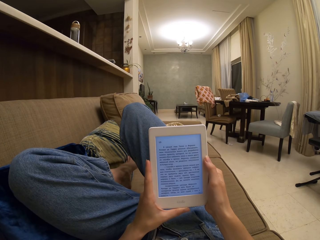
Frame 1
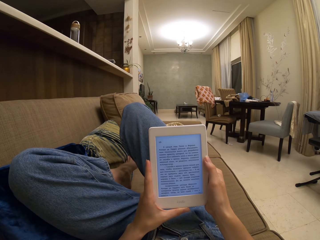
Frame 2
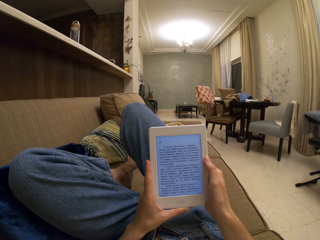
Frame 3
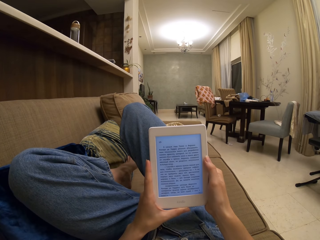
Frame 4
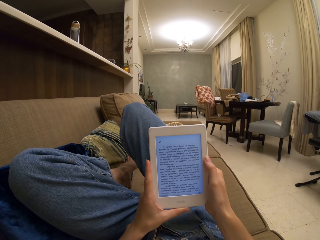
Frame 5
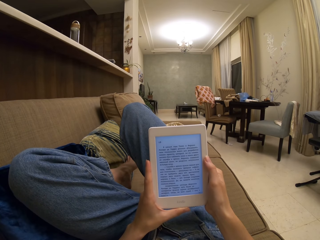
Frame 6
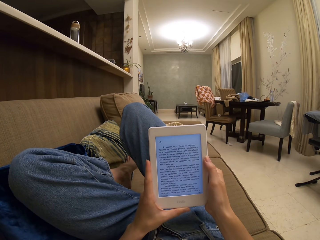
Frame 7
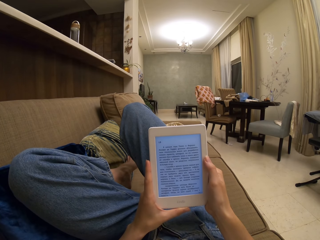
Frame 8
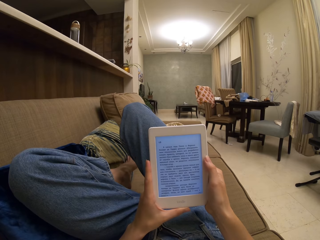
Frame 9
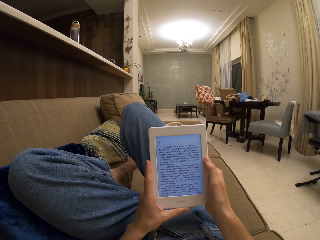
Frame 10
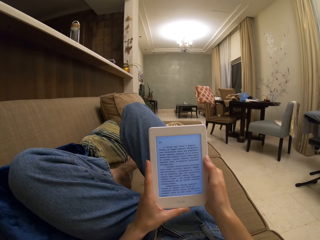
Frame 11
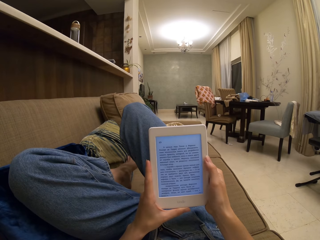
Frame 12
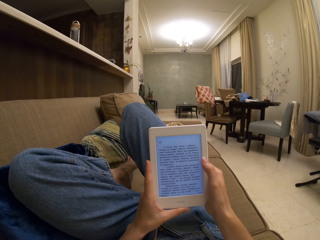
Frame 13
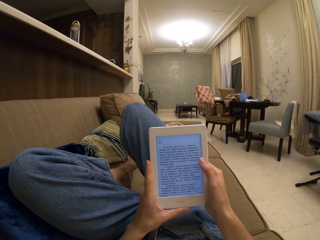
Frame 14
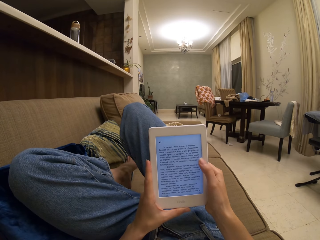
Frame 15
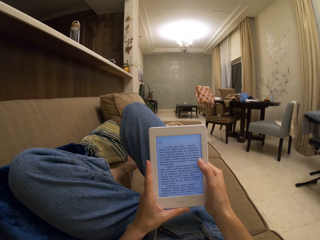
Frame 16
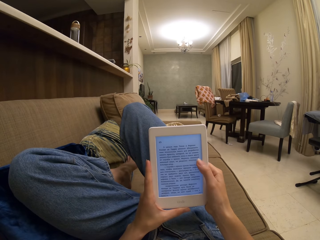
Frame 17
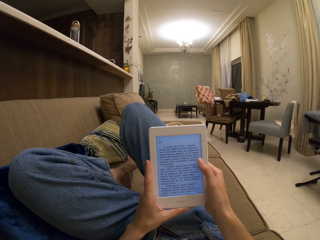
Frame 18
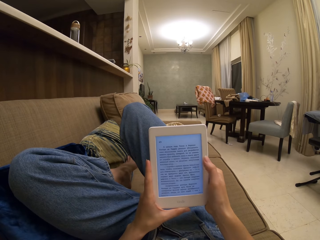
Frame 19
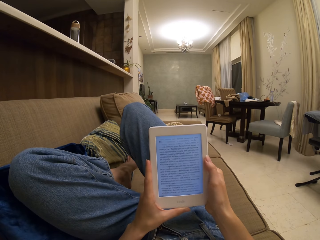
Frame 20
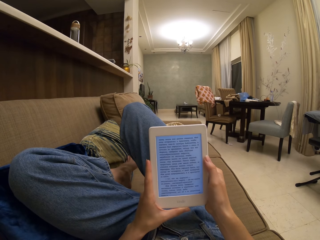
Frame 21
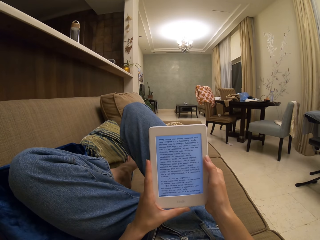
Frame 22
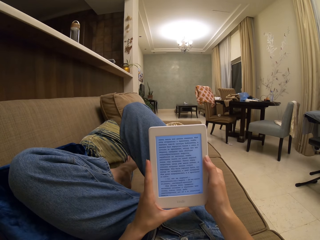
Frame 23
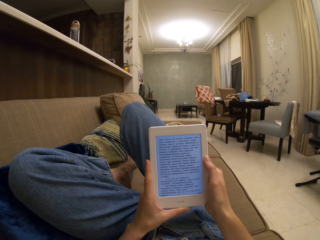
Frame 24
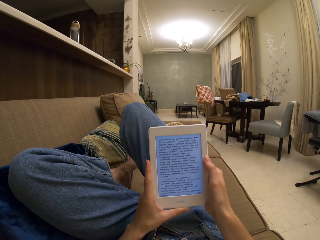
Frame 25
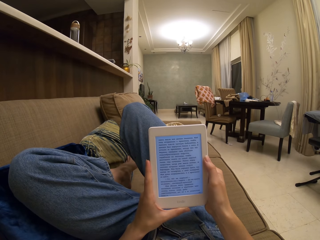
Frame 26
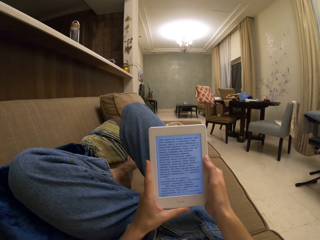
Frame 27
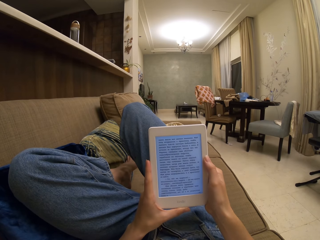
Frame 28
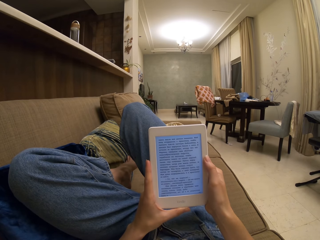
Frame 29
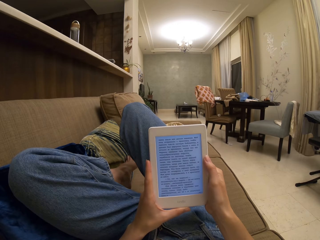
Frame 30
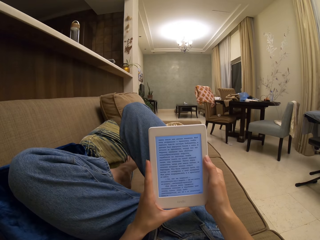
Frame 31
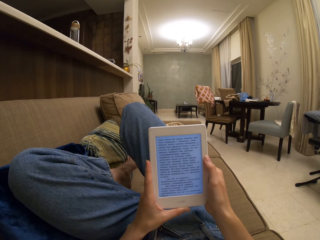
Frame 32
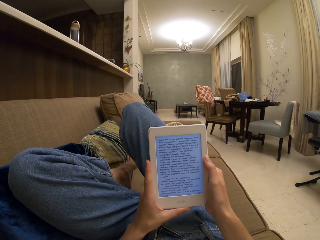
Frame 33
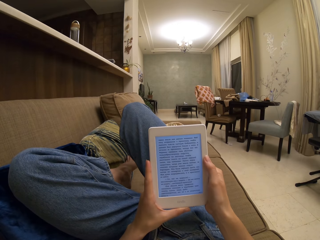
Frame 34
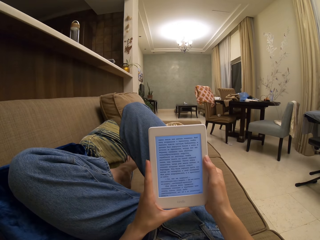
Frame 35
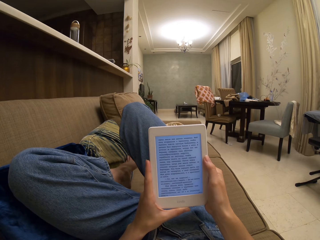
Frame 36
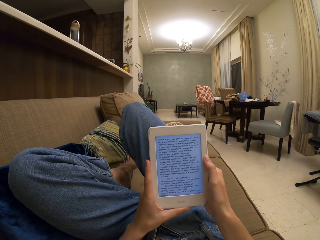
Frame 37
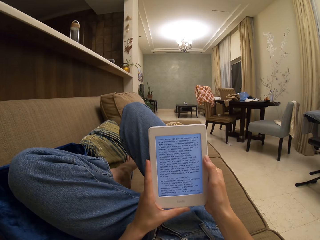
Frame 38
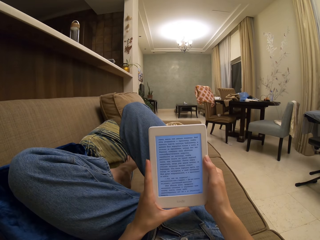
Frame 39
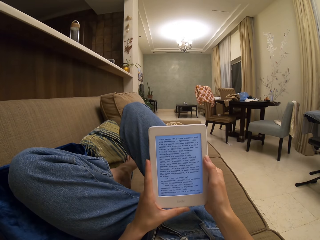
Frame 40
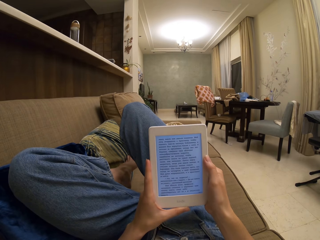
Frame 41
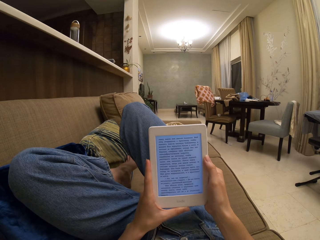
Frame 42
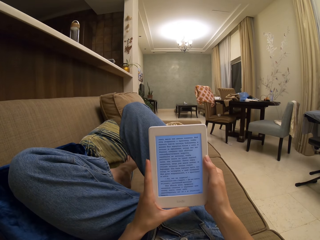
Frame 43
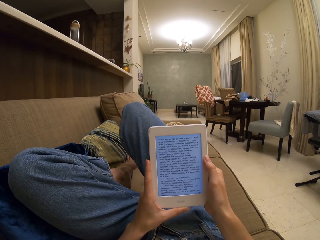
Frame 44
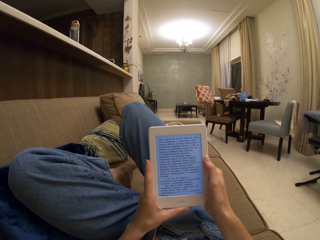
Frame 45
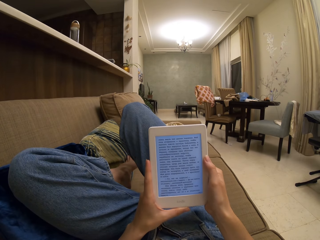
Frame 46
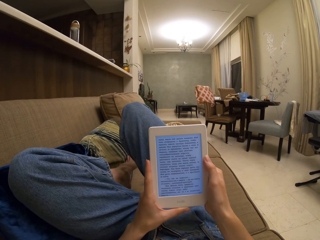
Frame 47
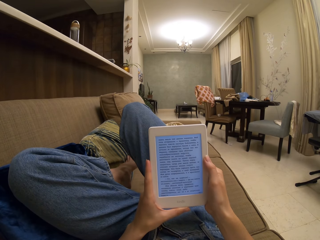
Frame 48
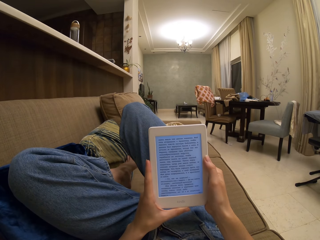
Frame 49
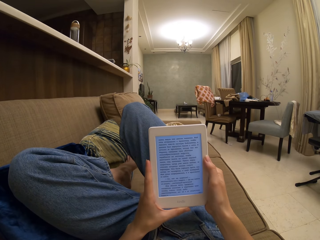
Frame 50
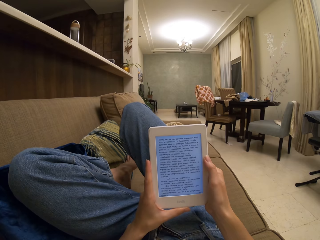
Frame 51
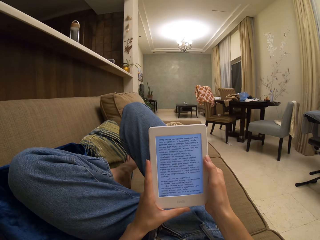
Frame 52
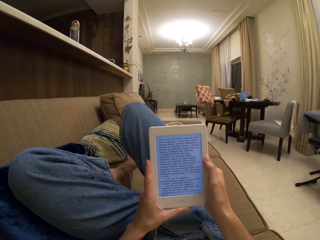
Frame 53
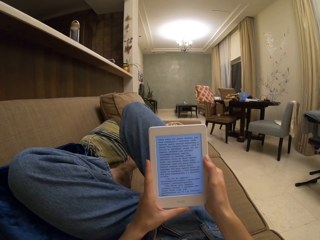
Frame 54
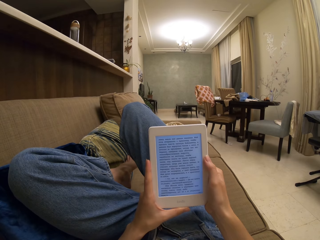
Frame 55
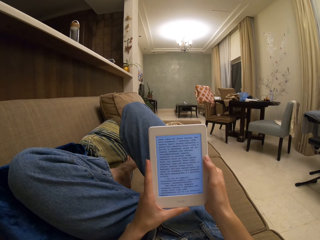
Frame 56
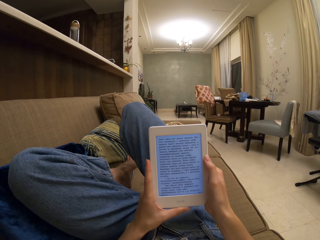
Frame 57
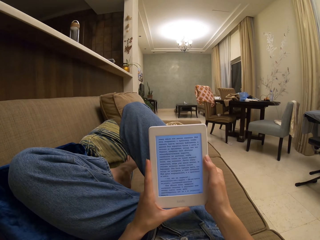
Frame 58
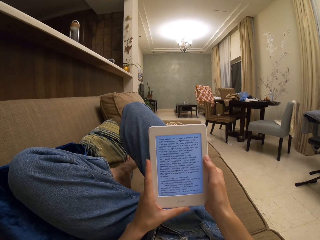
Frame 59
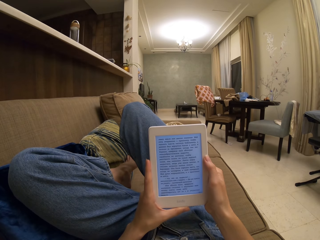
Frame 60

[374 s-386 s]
The camera wearer touches the tablet screen. They operate the tablet. They read a book on the tablet.

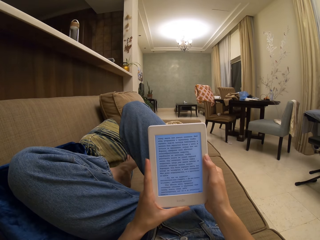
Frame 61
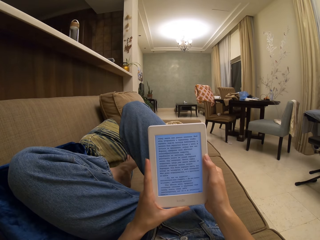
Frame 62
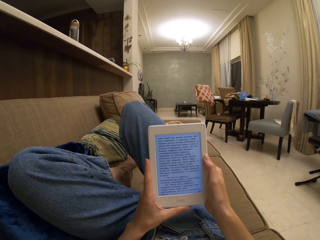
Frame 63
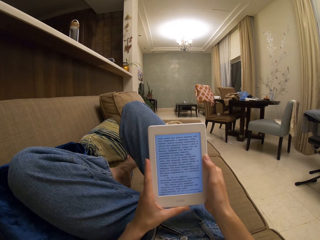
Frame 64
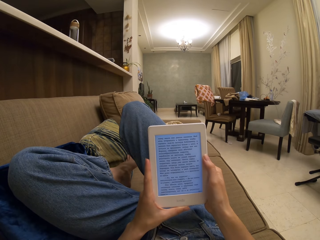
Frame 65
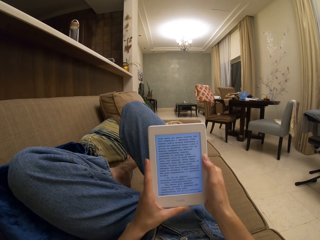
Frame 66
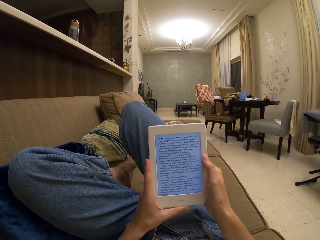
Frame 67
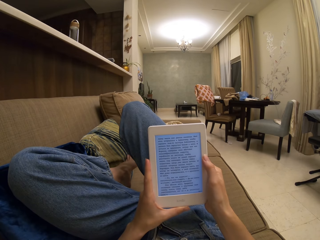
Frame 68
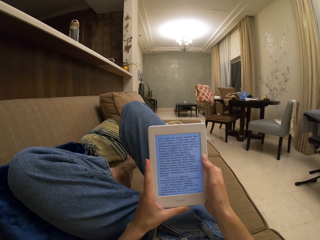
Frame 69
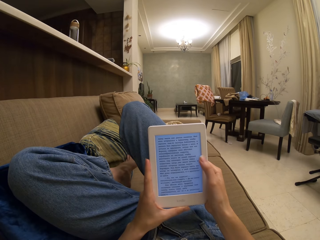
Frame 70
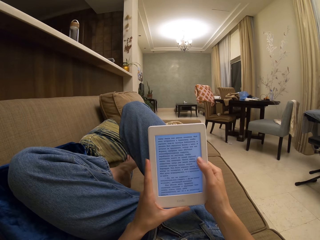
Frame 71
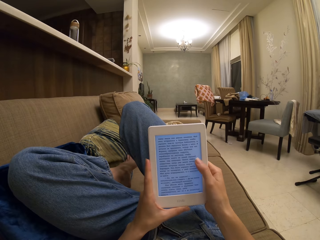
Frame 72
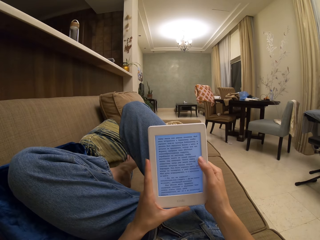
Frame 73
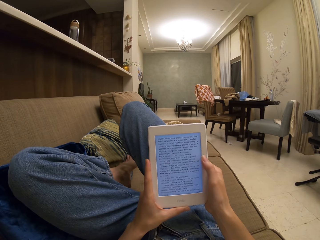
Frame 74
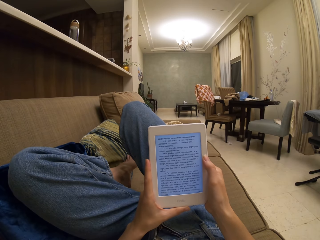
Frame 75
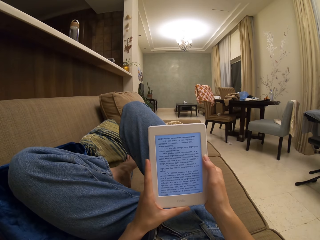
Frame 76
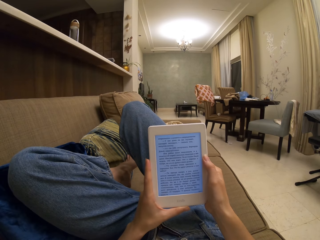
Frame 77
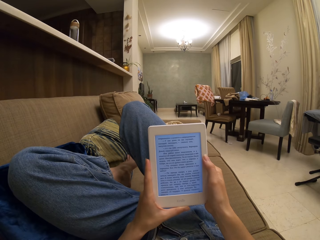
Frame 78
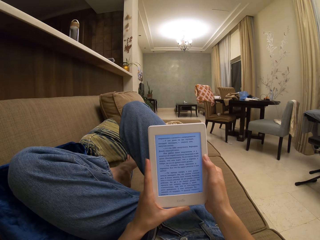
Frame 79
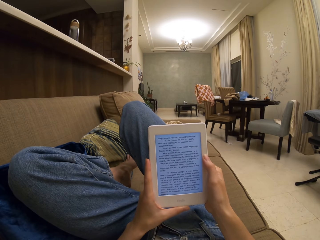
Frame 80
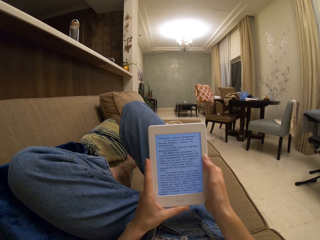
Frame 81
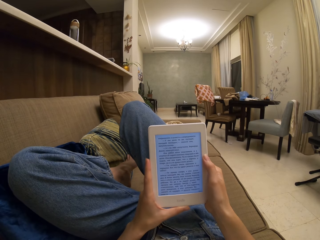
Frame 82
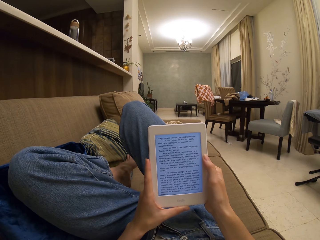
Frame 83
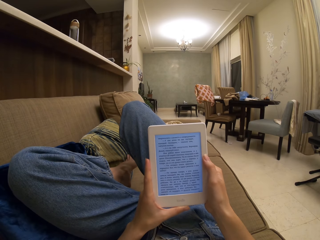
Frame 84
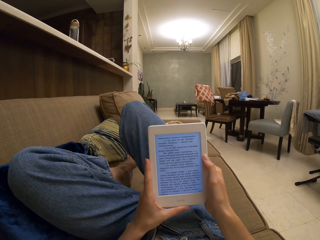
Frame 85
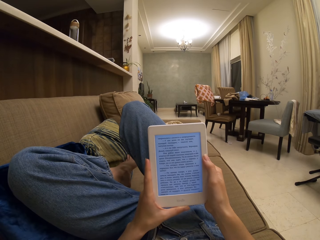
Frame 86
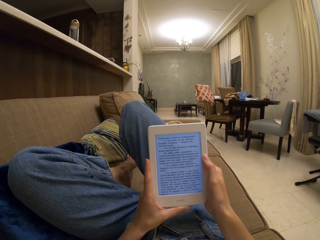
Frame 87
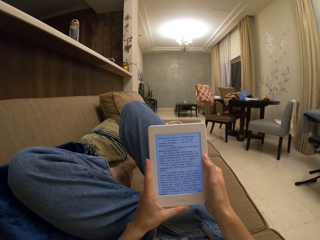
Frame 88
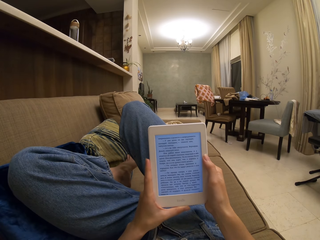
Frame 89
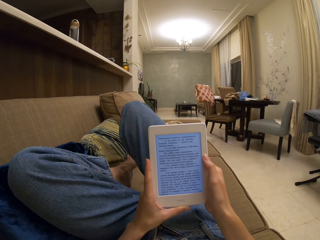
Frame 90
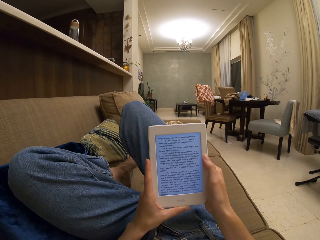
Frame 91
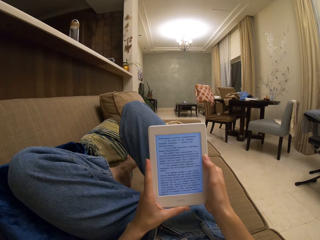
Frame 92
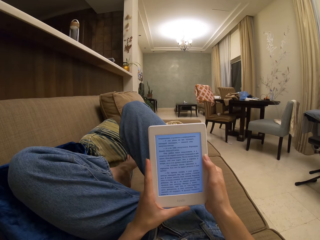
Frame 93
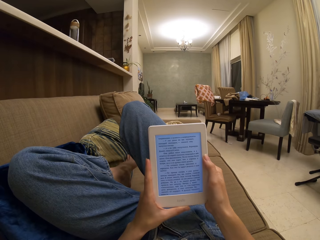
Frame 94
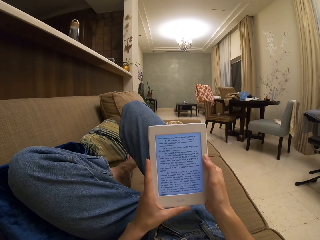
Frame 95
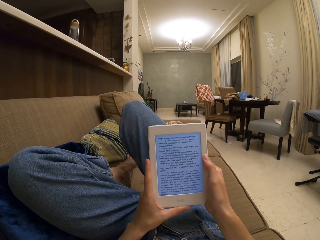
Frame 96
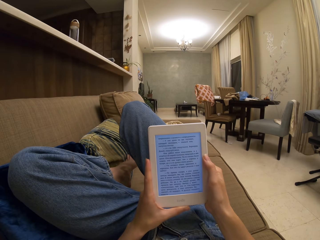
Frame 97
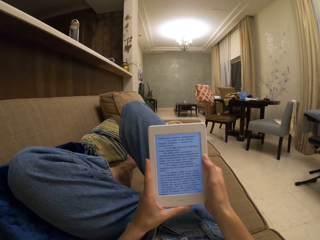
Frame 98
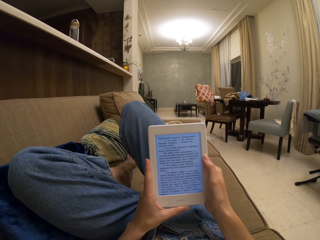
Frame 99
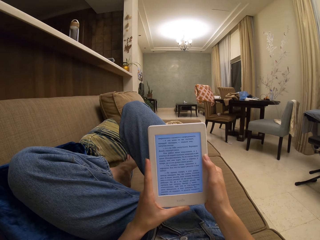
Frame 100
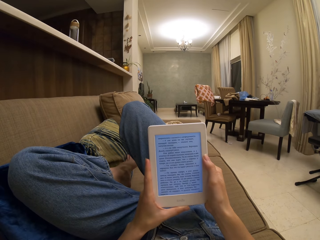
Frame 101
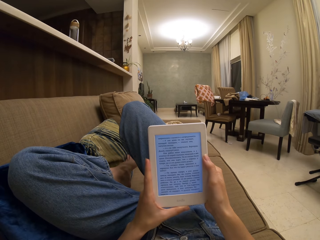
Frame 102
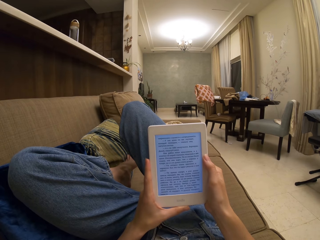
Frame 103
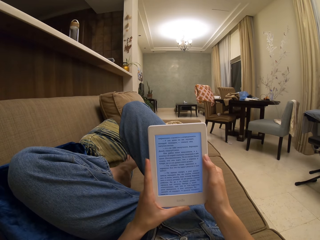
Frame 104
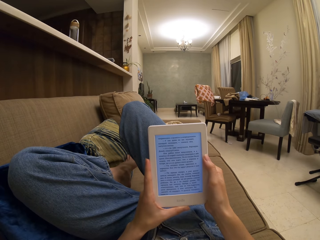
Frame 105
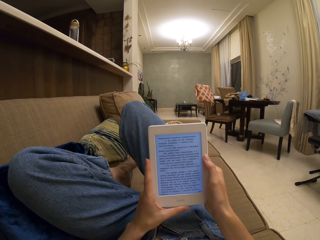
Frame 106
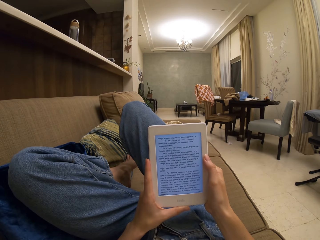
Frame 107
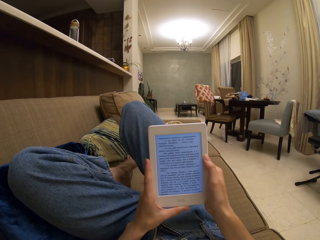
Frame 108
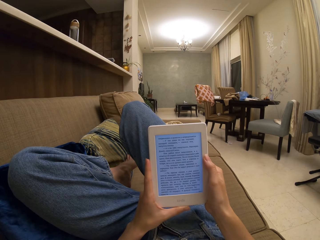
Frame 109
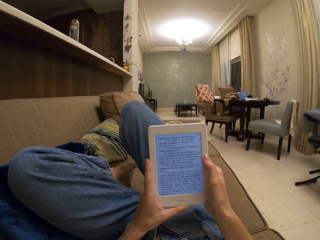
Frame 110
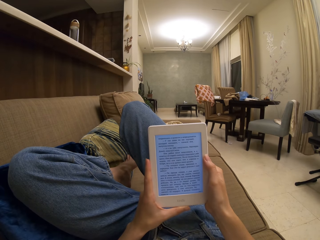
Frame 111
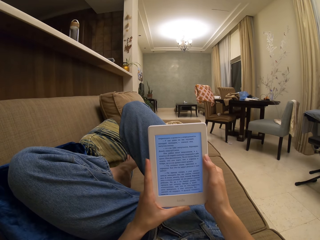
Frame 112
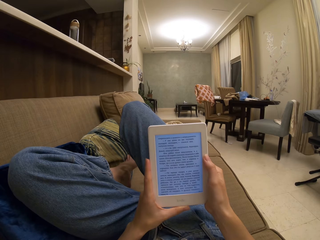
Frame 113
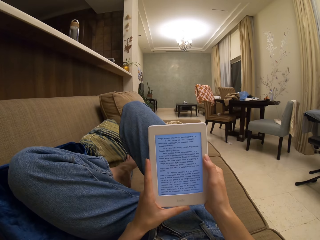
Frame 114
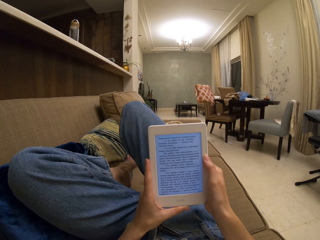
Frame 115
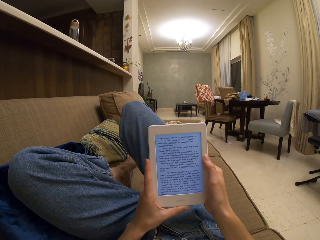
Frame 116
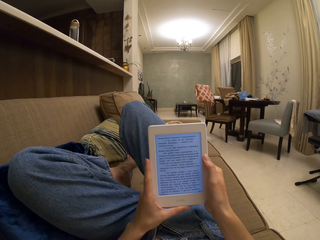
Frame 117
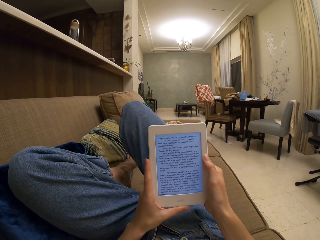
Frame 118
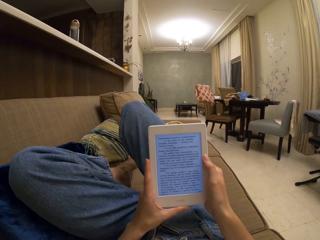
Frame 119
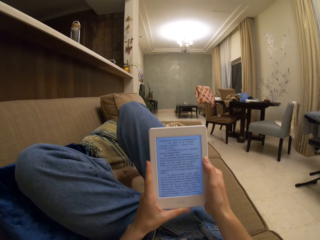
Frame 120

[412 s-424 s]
The camera wearer operates the tablet. They touch the tablet screen. They read a book on the tablet.
